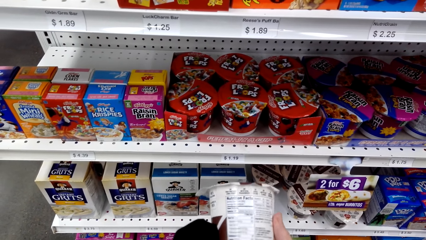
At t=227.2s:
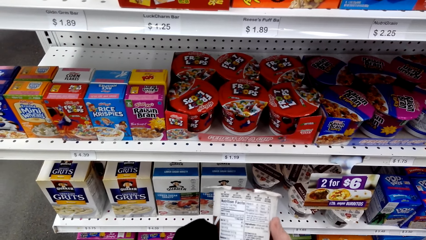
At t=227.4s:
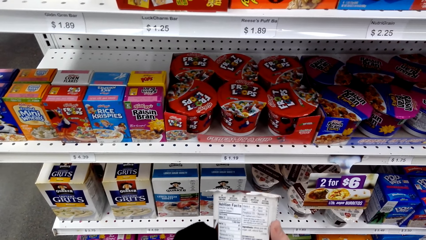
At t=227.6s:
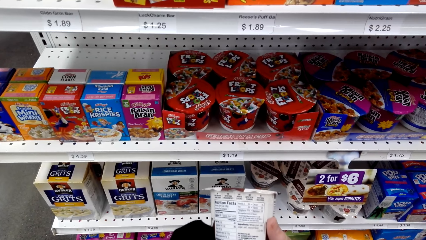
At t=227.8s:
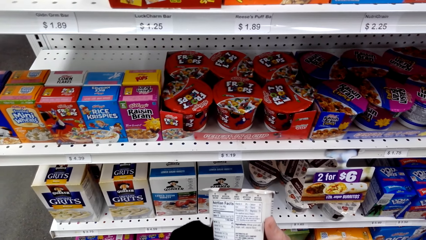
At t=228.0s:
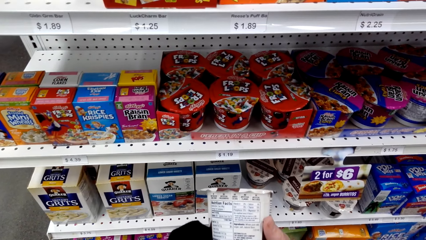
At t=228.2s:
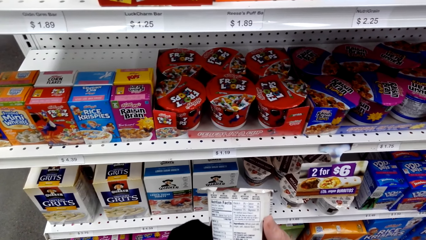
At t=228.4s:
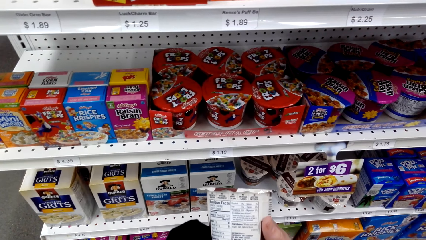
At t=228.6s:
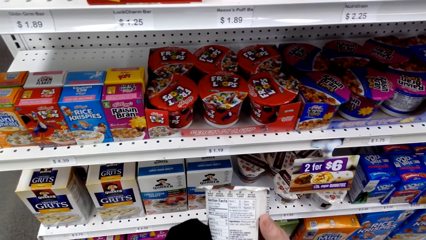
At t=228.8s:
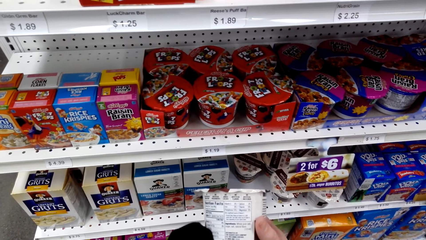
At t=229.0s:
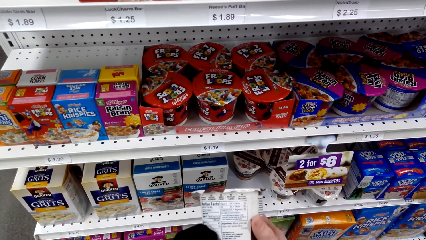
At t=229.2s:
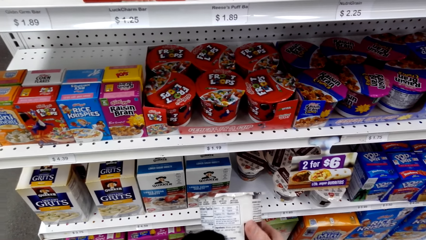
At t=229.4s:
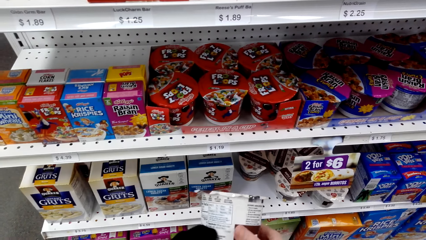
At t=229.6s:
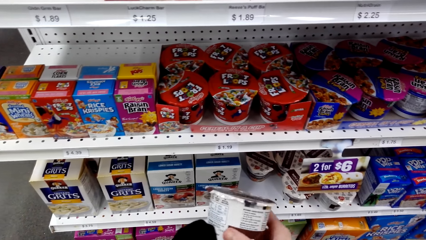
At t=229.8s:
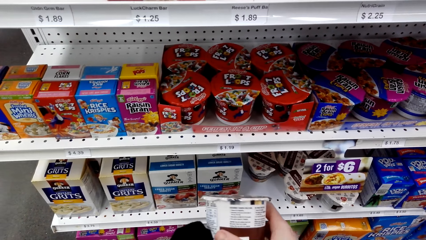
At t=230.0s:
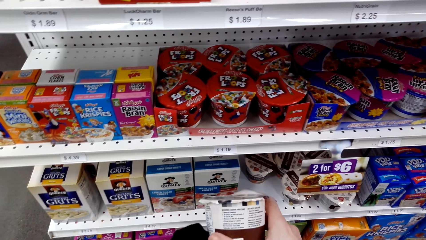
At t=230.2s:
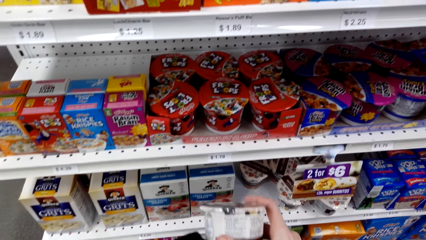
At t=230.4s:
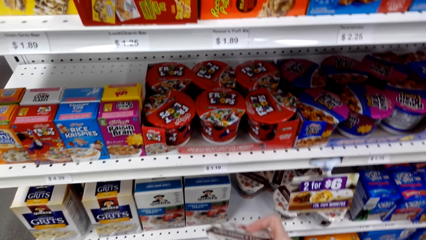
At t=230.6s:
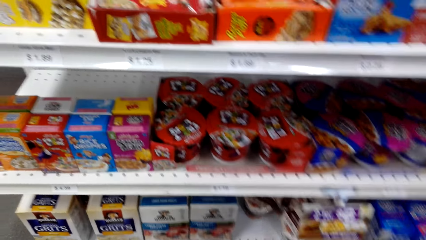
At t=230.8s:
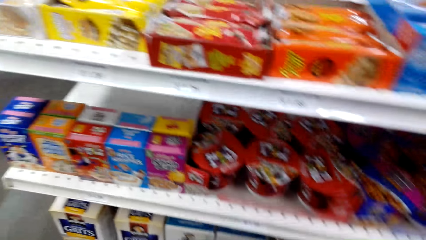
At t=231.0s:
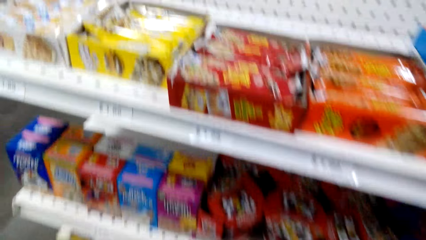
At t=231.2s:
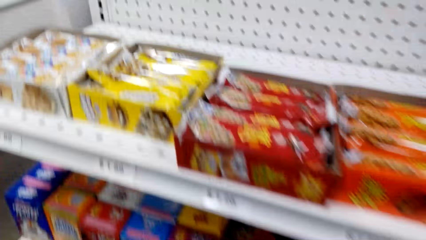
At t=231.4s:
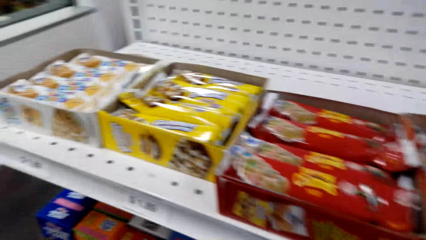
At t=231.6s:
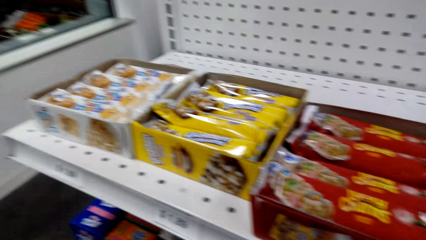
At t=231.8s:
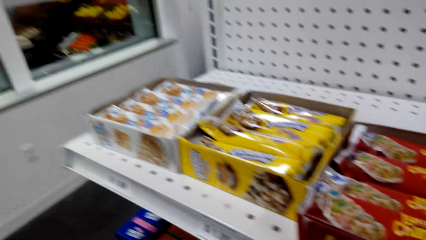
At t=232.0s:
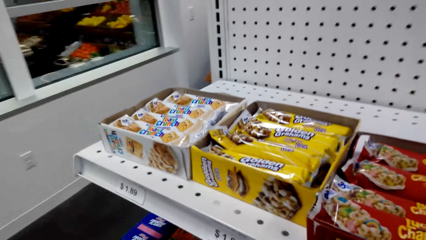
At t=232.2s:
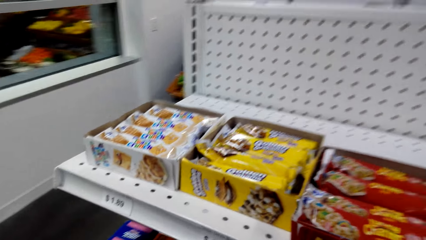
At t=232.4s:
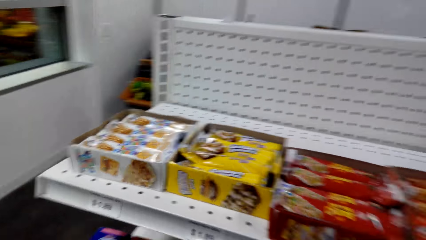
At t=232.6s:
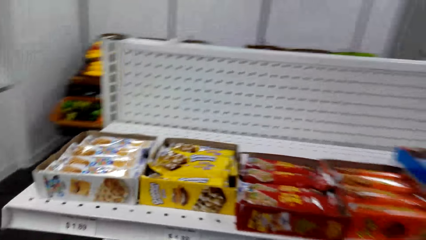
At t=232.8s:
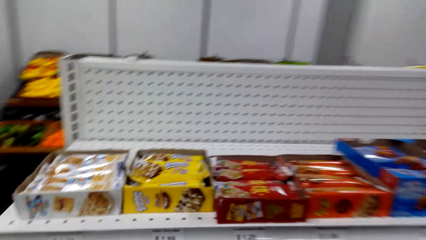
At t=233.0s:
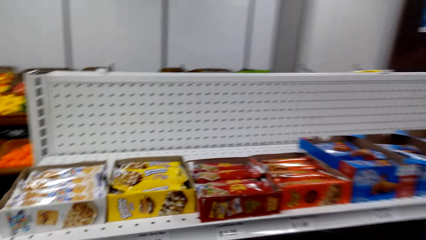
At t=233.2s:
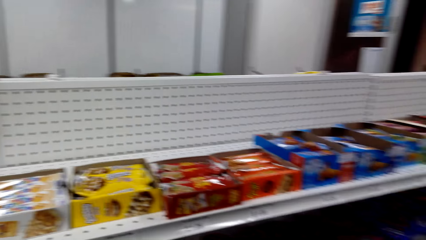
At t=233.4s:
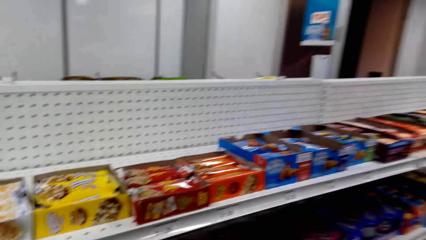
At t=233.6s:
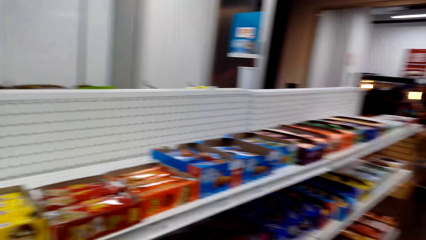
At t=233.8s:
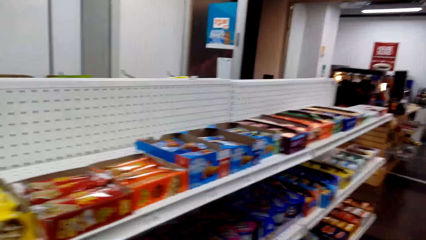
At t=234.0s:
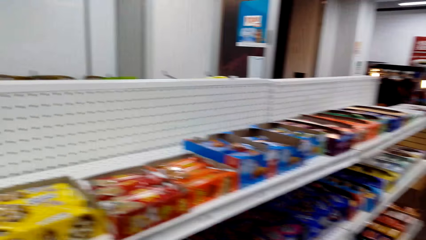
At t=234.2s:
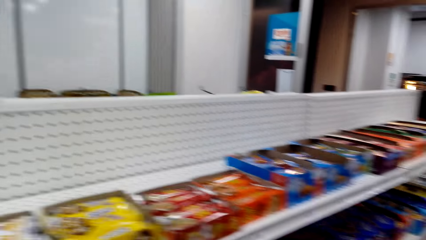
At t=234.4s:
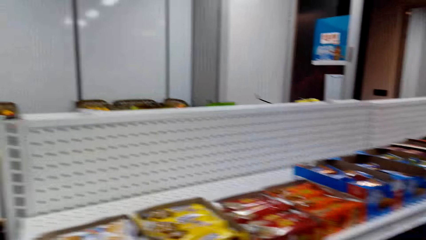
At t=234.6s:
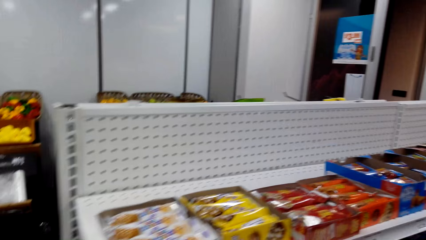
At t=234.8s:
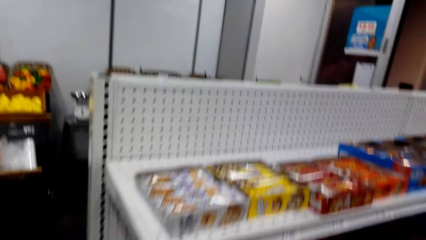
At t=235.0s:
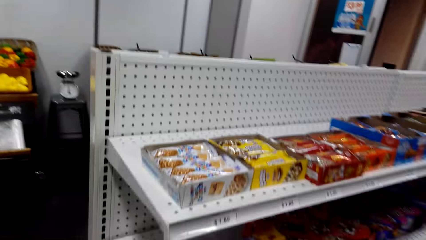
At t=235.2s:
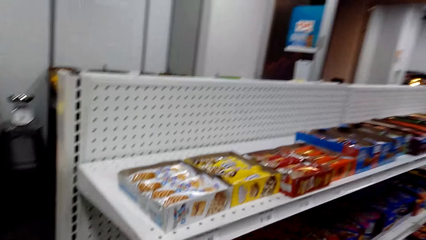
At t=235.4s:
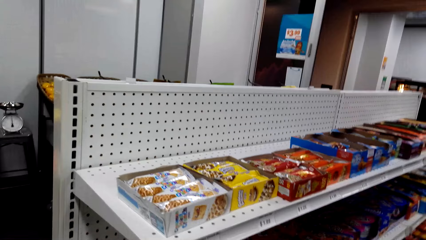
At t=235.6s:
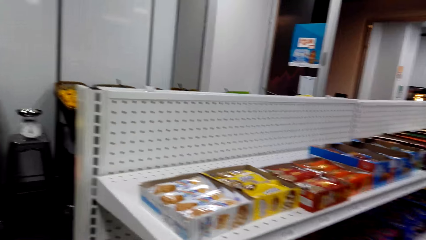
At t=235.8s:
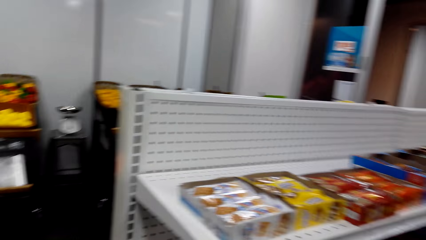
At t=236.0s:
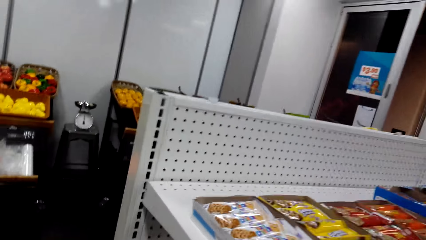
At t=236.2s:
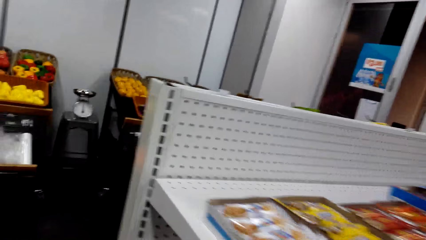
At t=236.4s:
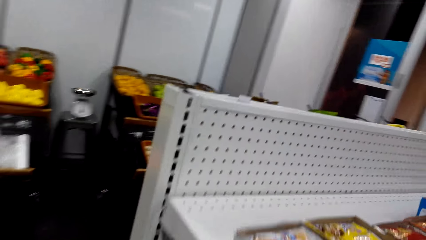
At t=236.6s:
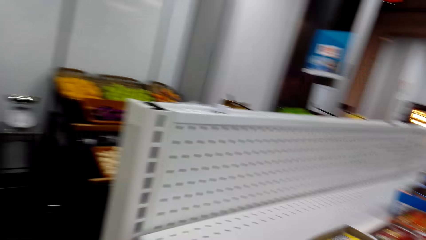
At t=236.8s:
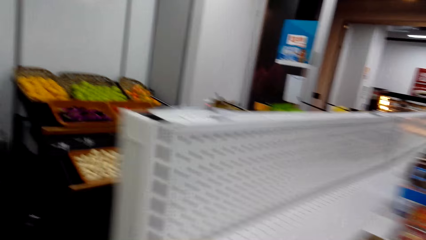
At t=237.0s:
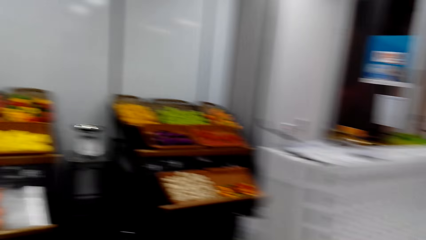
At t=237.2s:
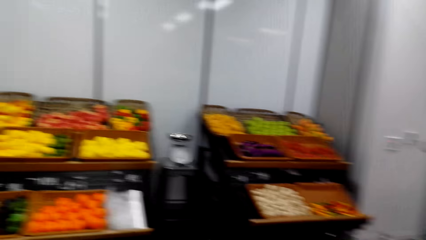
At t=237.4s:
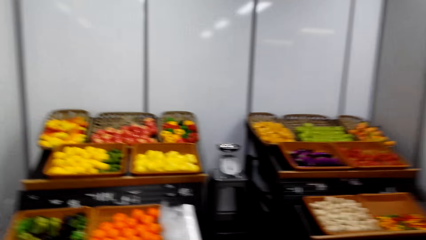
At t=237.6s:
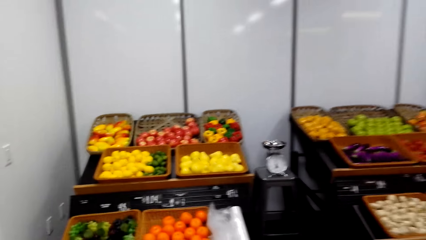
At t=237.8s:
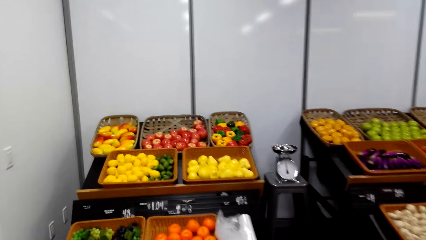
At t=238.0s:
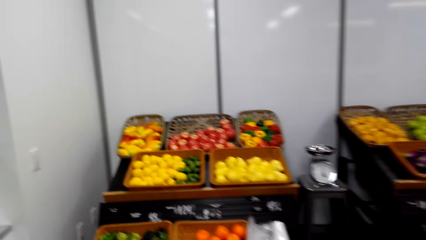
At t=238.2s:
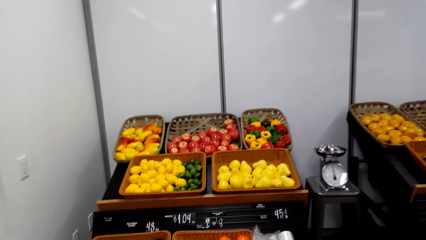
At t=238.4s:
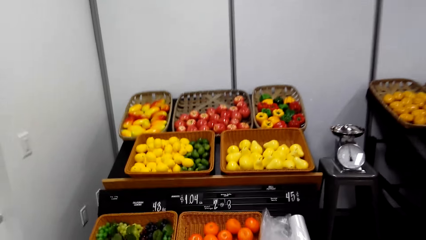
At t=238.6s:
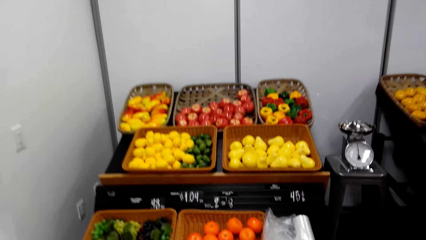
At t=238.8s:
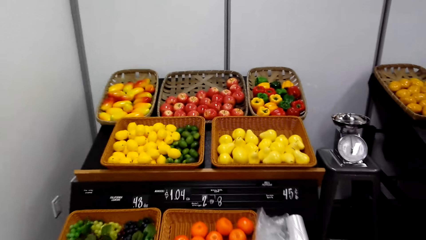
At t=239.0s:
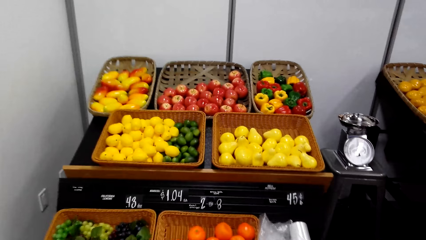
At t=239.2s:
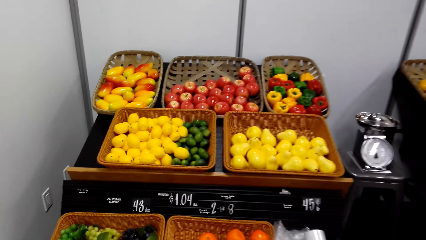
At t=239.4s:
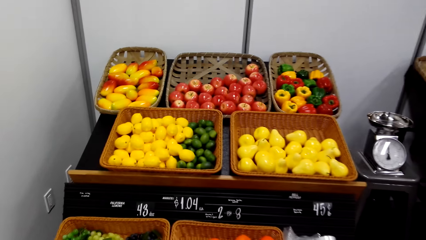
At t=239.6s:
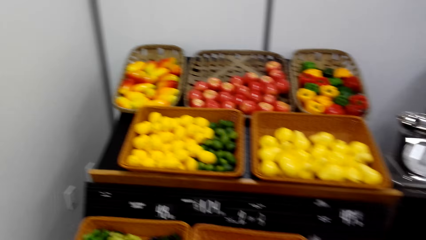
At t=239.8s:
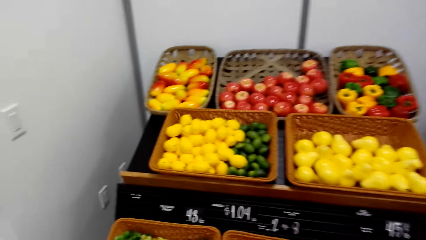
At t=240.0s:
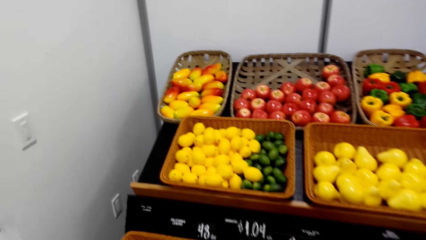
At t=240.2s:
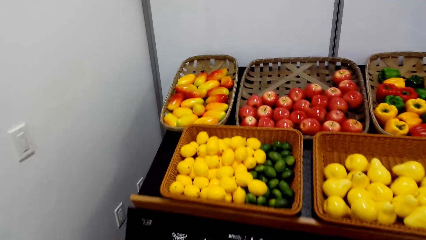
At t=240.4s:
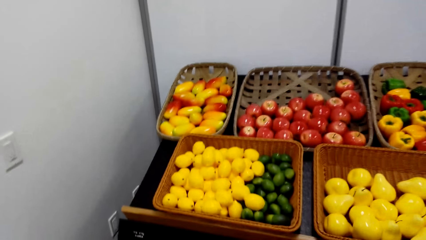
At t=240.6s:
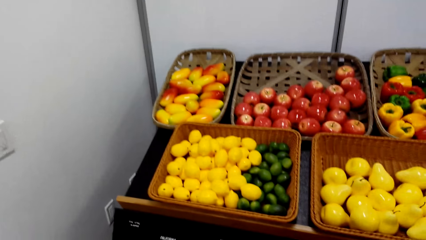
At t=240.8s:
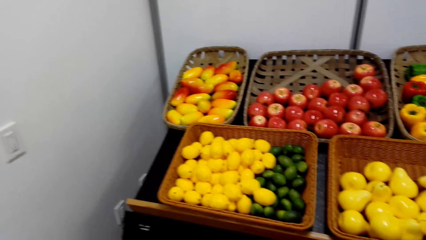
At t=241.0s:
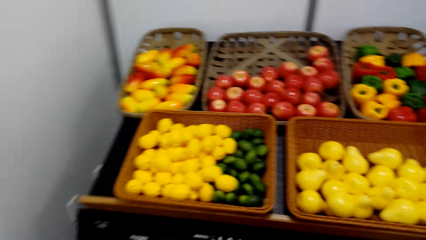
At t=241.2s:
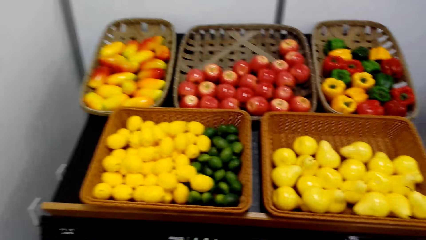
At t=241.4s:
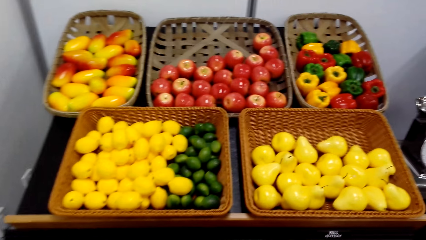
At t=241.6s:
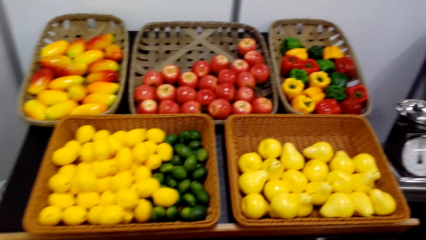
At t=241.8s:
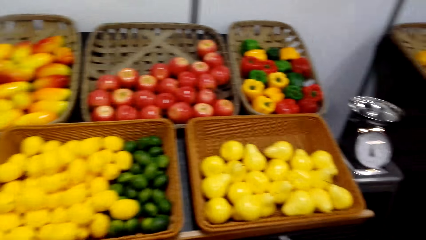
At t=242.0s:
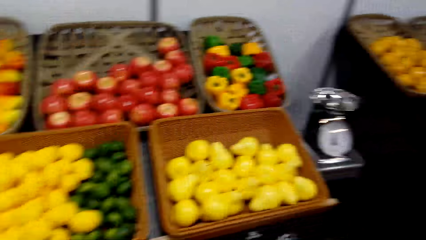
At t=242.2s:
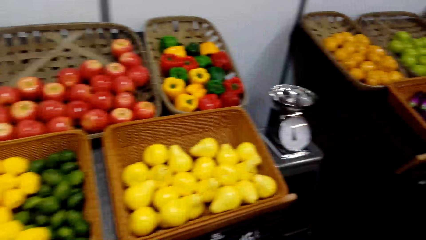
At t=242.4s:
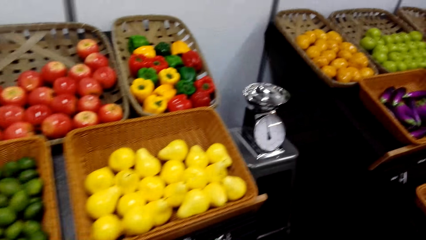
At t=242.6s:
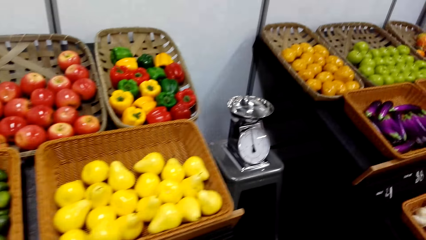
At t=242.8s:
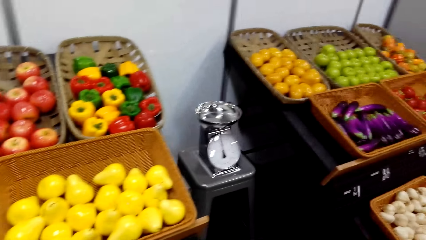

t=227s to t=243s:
The camera wearer checks on the yoghurt. They walk around the supermarket.
